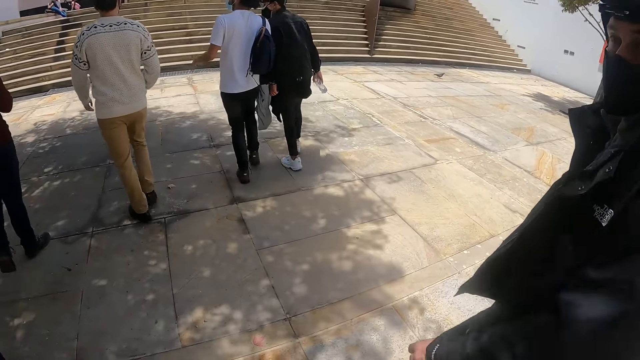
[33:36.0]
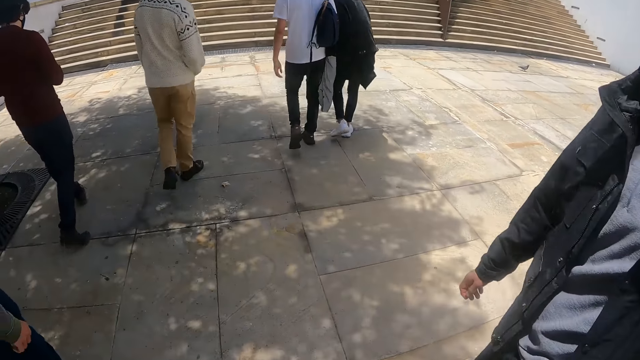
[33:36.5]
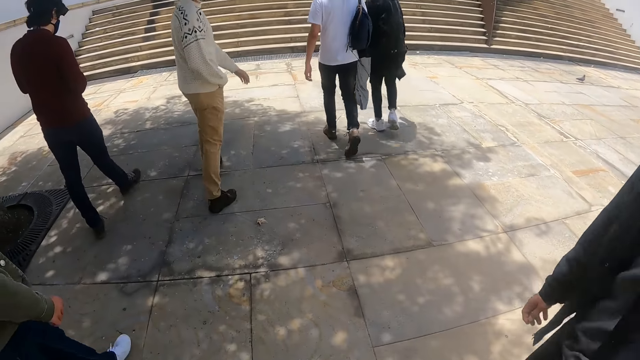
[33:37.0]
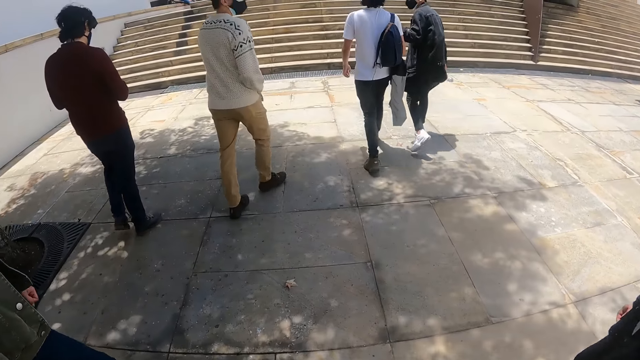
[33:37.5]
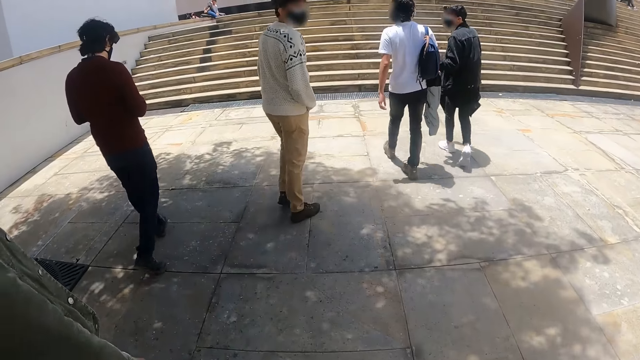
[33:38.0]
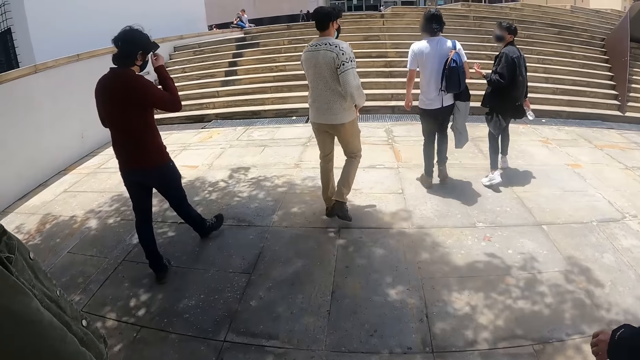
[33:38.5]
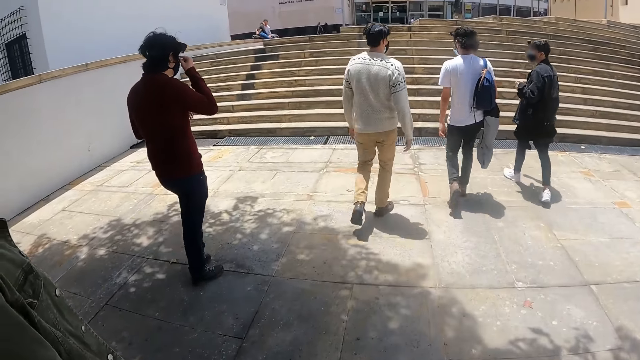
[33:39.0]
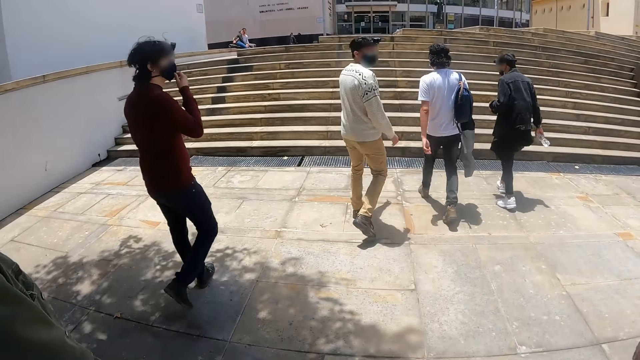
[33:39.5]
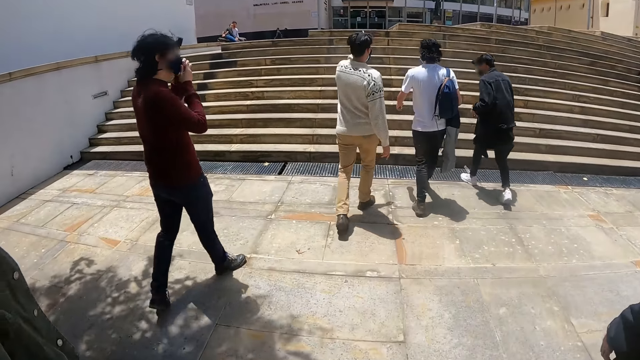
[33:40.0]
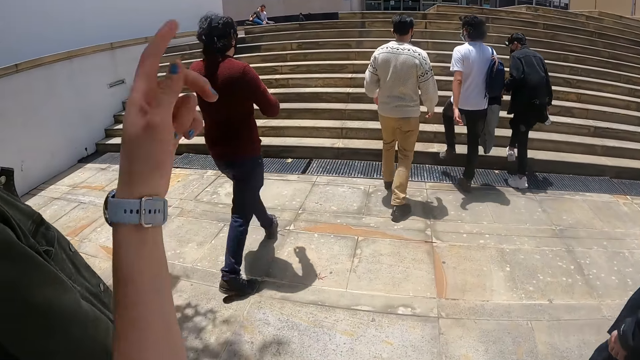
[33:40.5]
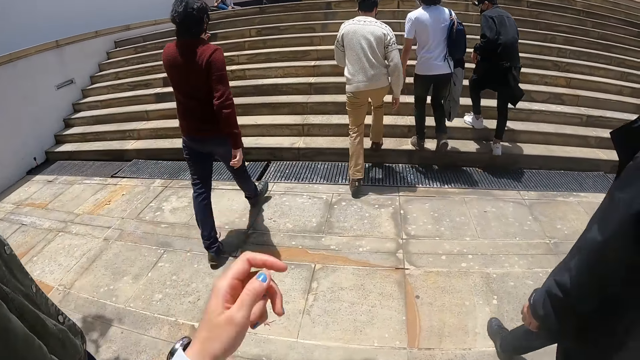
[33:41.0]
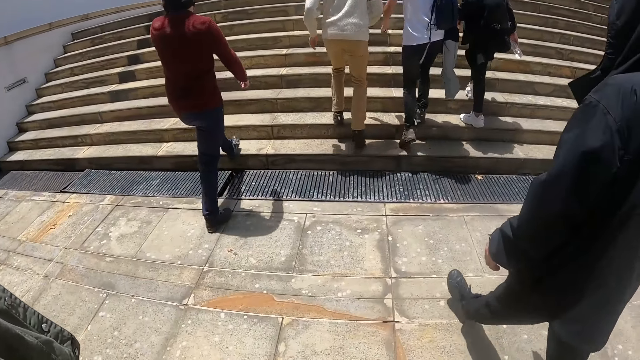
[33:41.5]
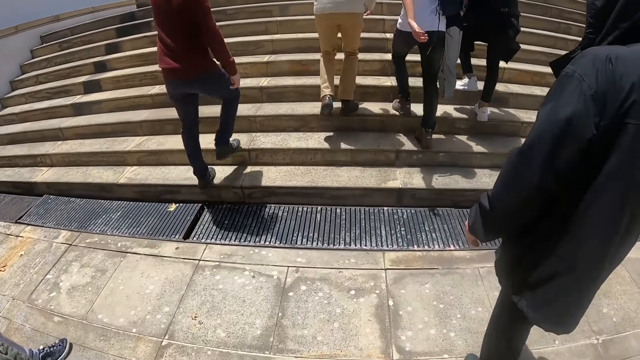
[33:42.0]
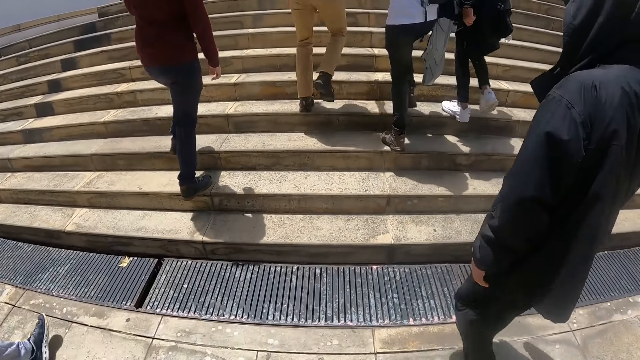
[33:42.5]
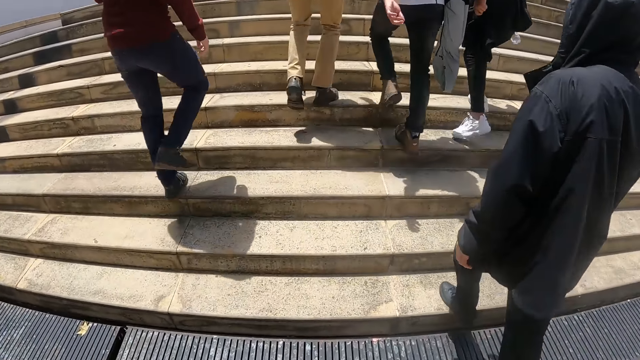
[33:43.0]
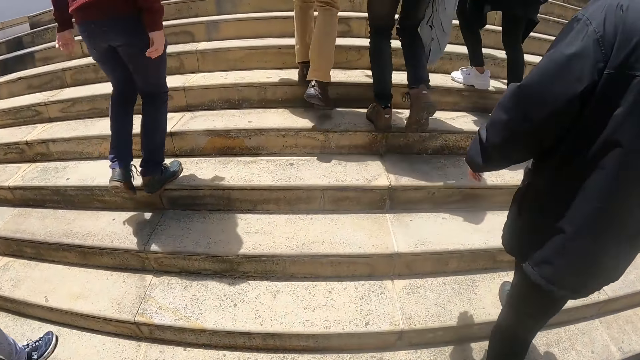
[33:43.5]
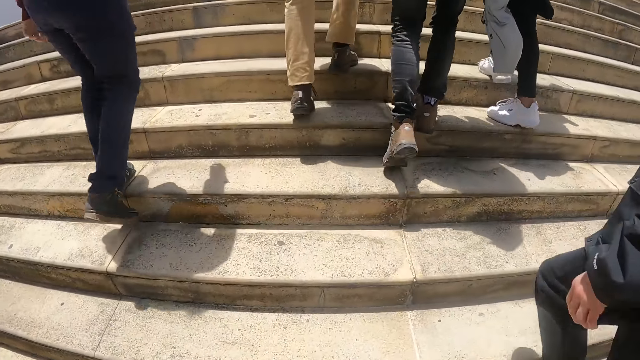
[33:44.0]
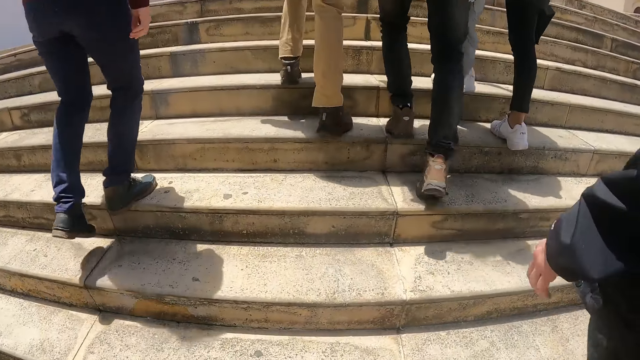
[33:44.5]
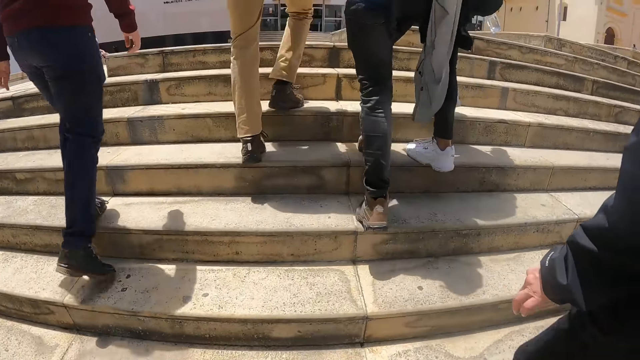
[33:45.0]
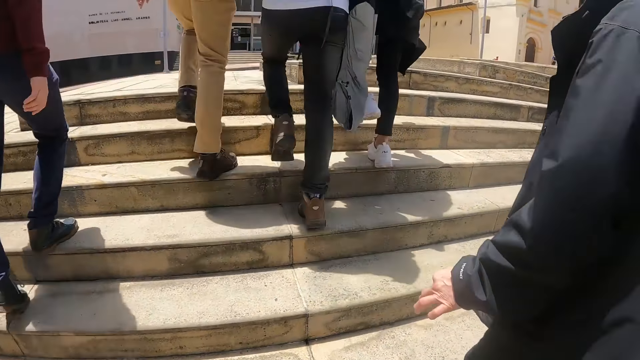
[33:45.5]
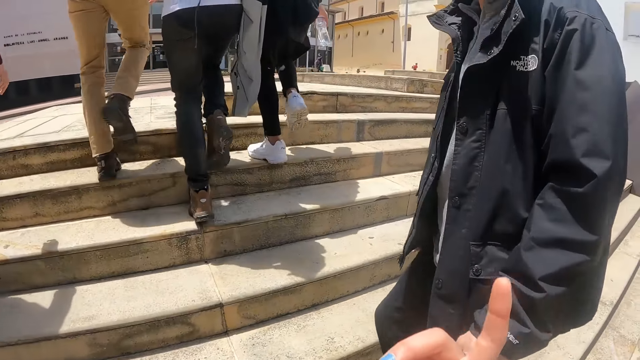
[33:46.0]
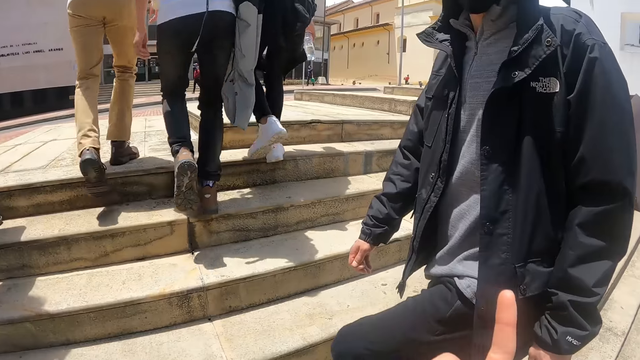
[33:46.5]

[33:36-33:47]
The camera wearer walks around. They raise the hand. They gesture. They walk around. They walk up the stairs.

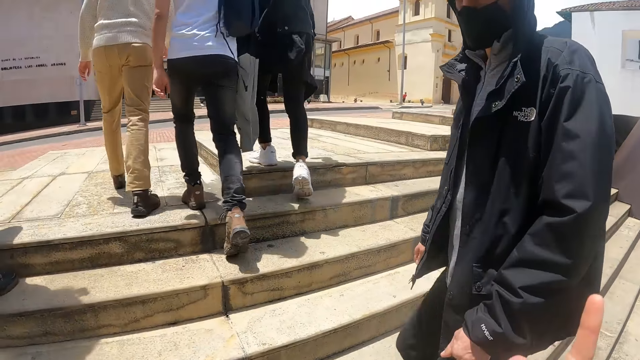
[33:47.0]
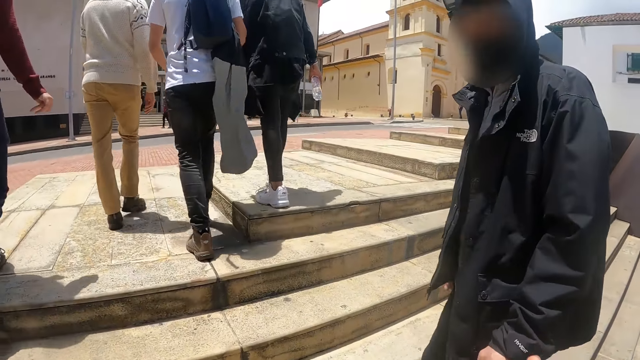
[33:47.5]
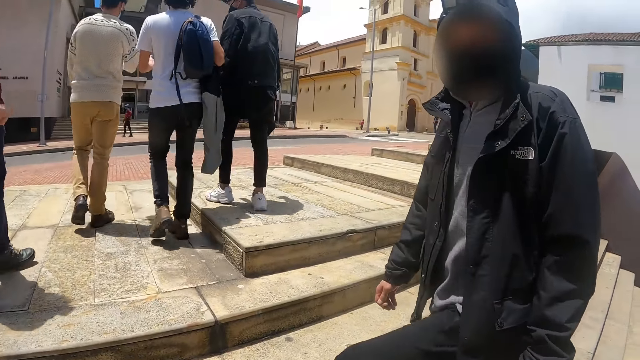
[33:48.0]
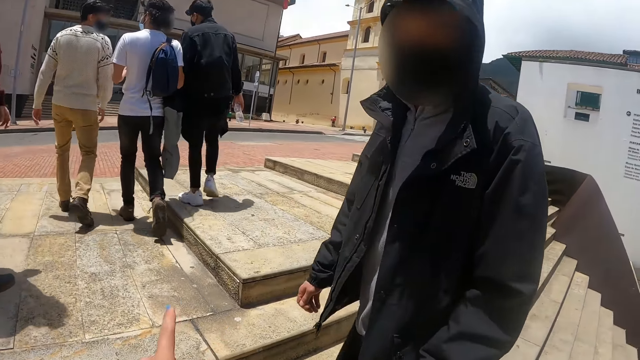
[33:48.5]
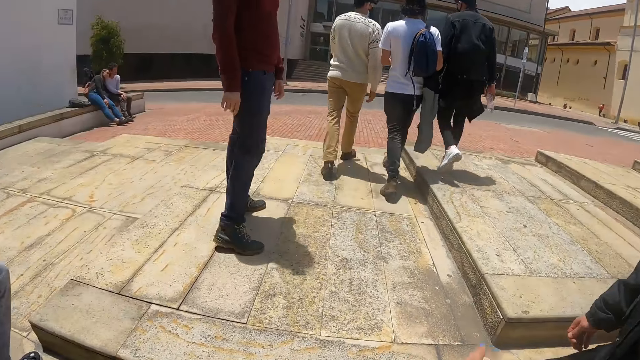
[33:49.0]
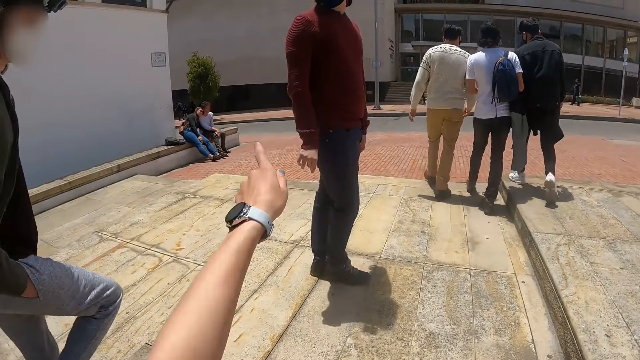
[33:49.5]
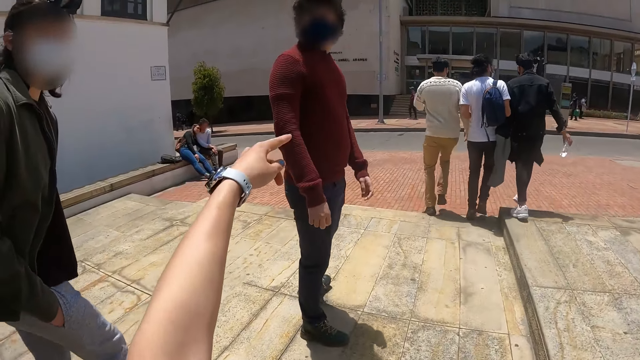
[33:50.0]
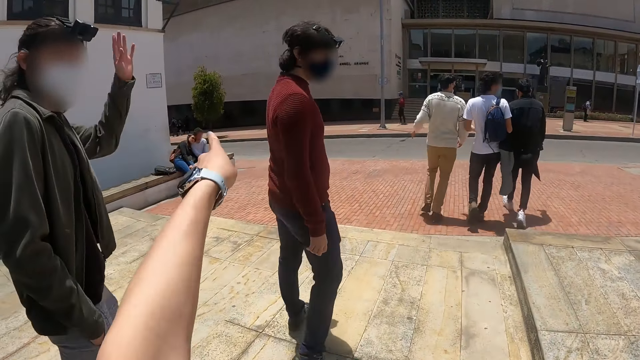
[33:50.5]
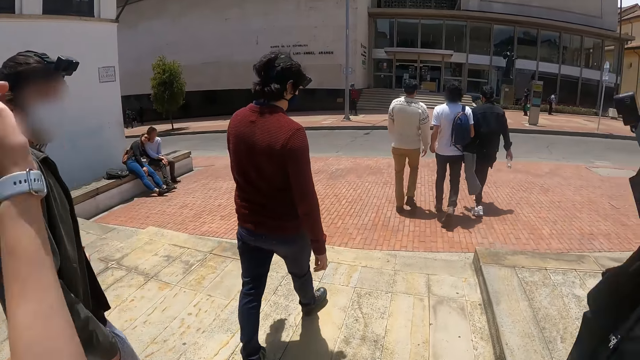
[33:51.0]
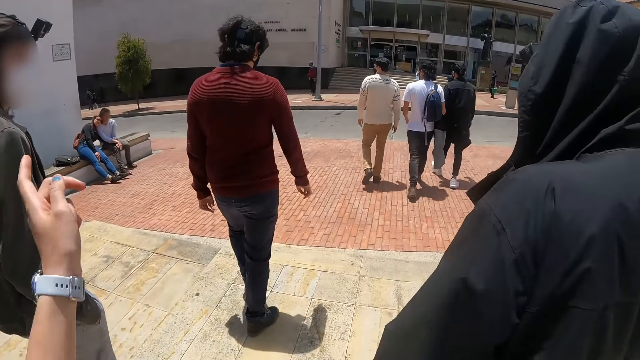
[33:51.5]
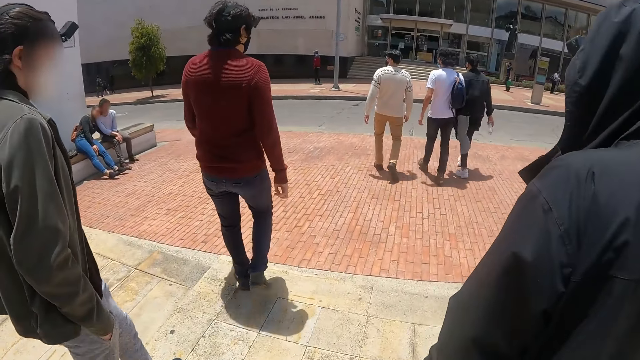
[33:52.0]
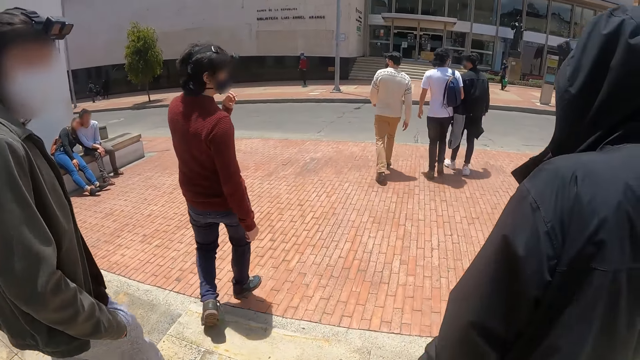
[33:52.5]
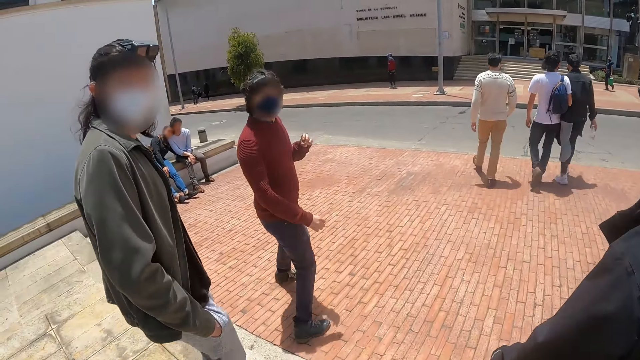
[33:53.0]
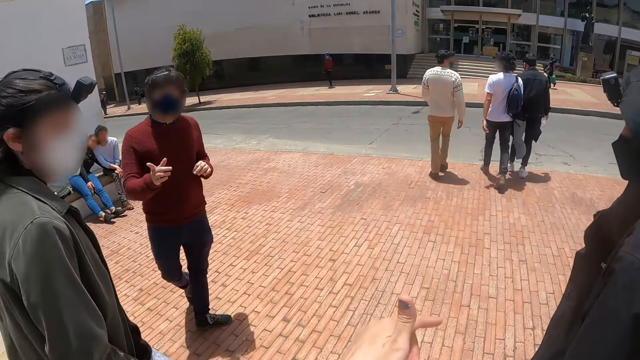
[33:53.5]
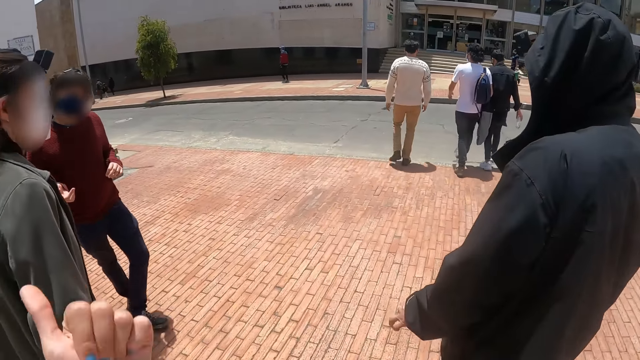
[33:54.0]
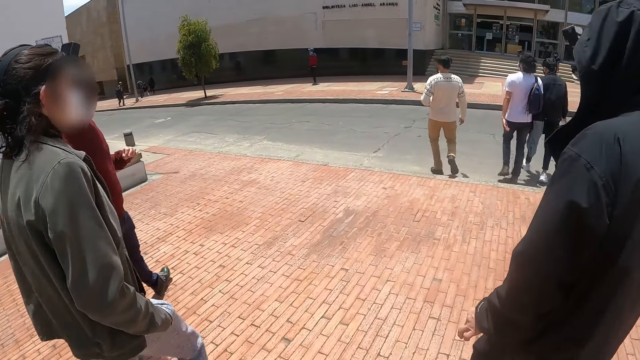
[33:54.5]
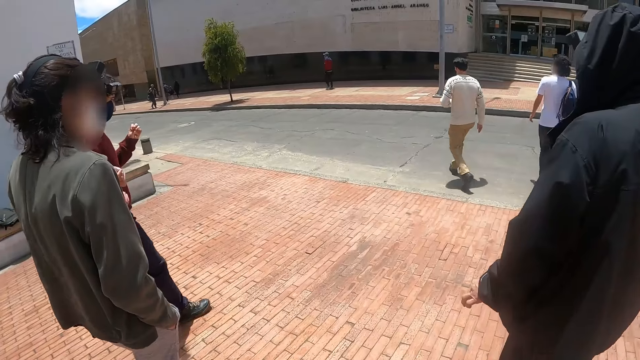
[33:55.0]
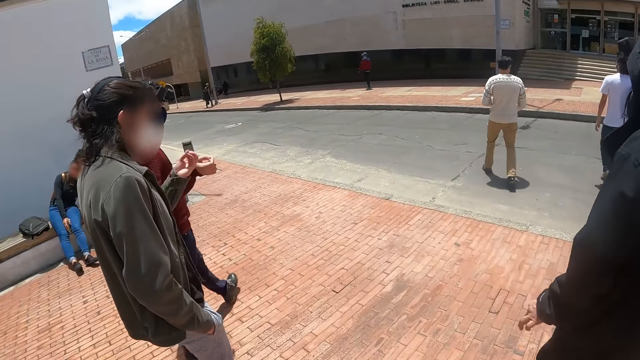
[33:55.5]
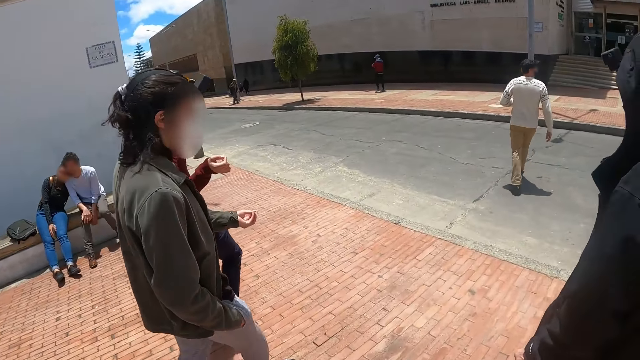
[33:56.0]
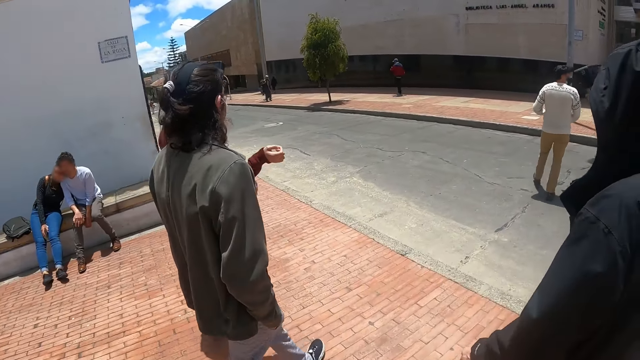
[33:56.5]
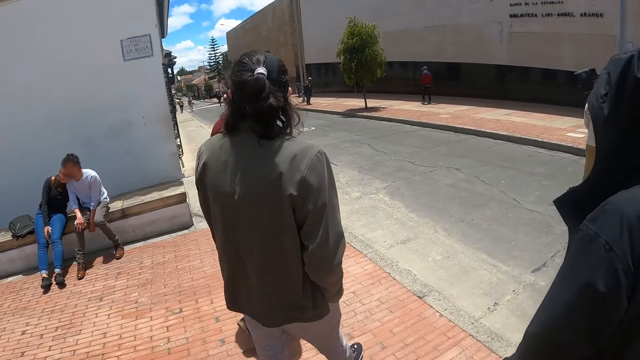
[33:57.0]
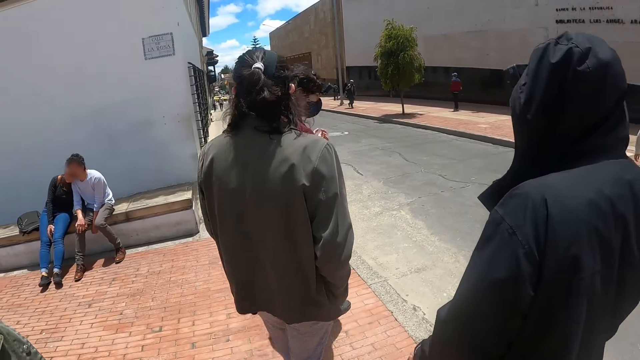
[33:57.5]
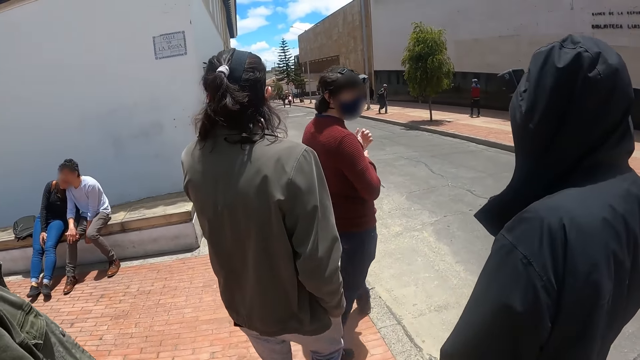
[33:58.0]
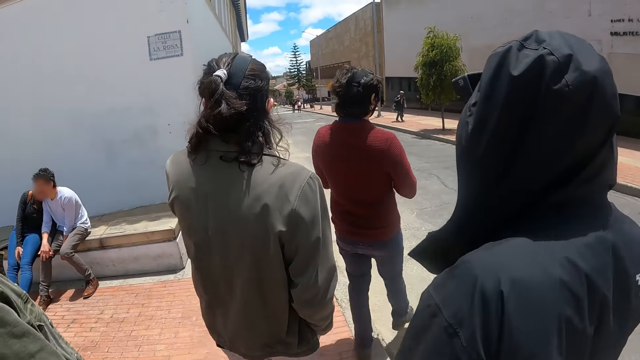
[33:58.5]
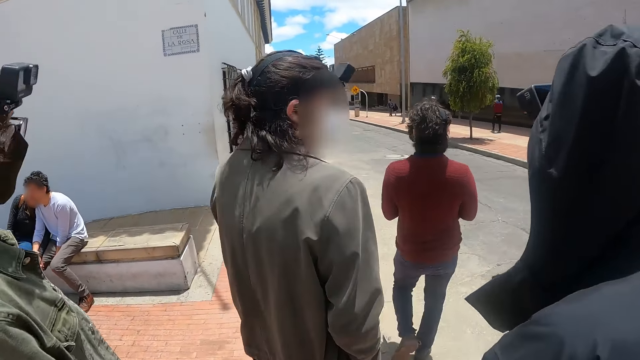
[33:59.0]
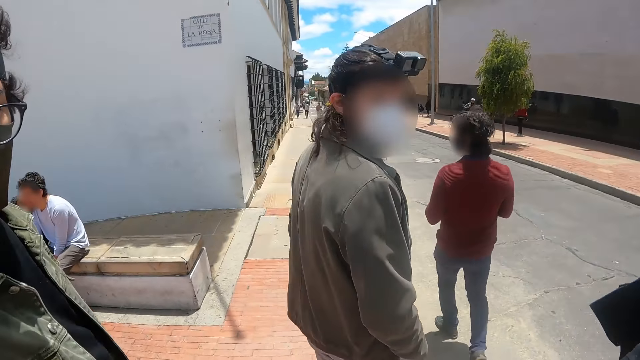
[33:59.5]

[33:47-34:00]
The camera wearer converses with a person. They move the hand. They gesture. They interact with a man. They walk around. They move the hand. They walk around. They walk along the road side on the pavement.
